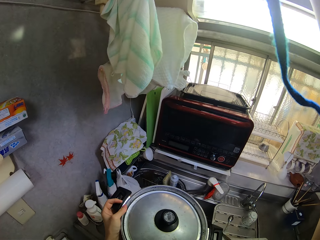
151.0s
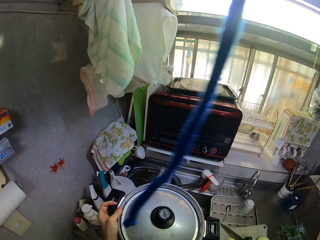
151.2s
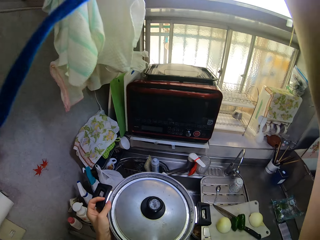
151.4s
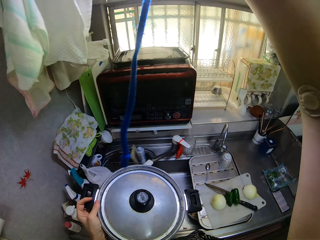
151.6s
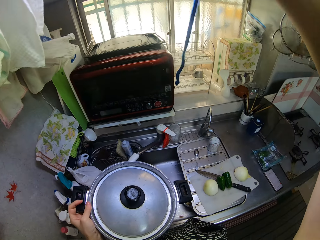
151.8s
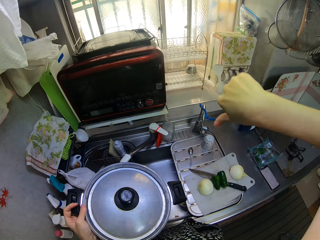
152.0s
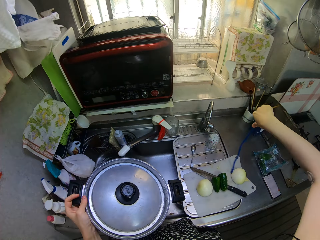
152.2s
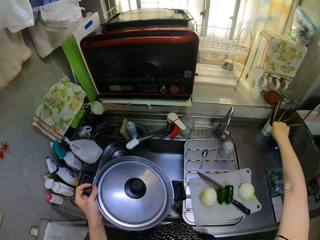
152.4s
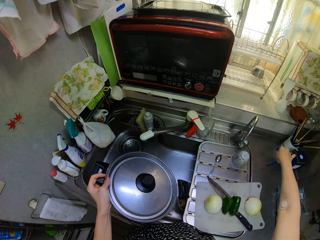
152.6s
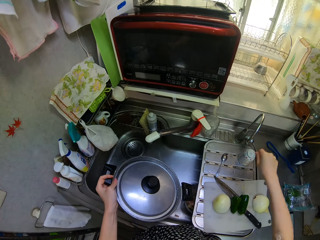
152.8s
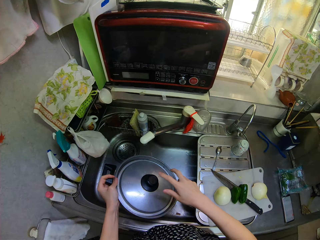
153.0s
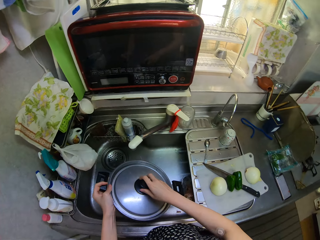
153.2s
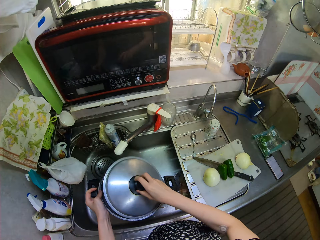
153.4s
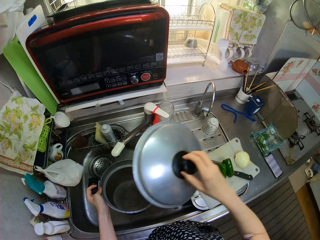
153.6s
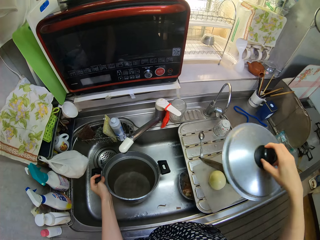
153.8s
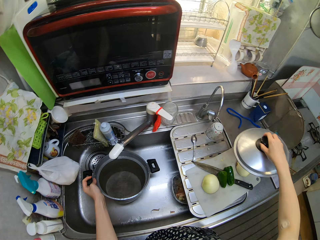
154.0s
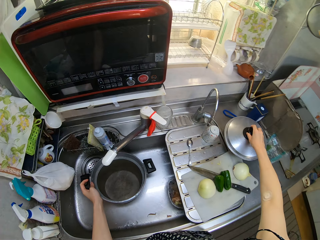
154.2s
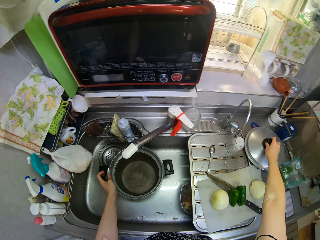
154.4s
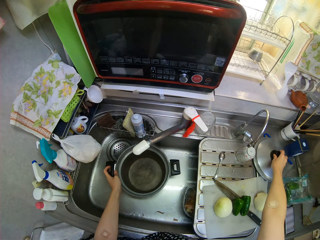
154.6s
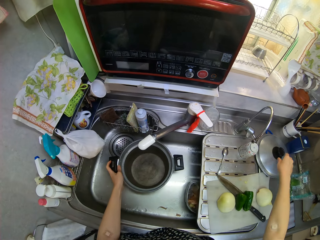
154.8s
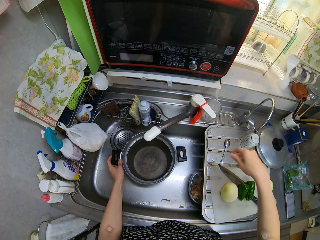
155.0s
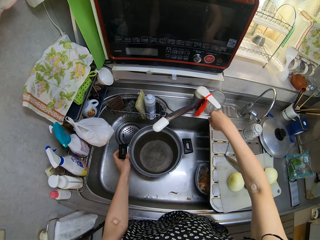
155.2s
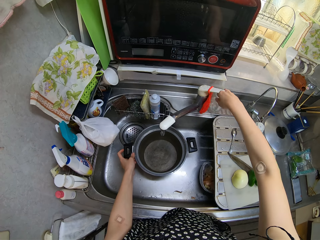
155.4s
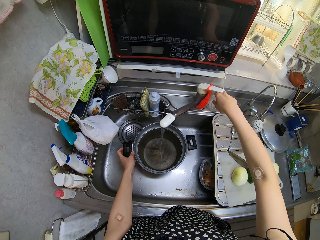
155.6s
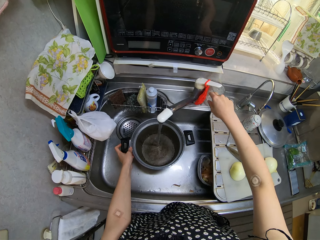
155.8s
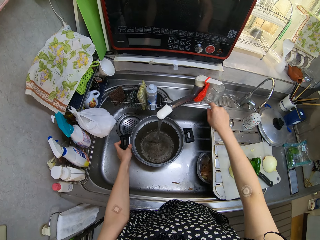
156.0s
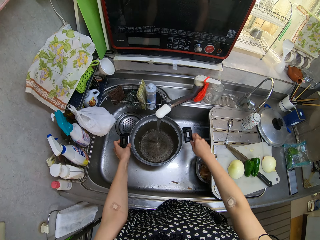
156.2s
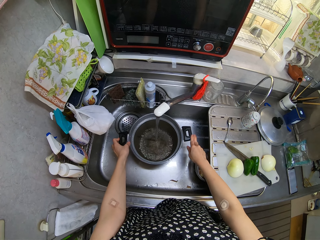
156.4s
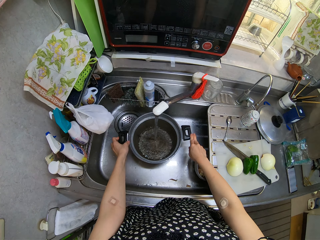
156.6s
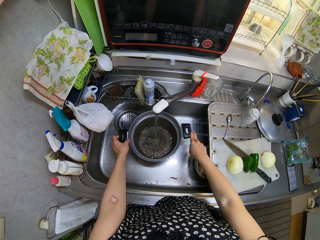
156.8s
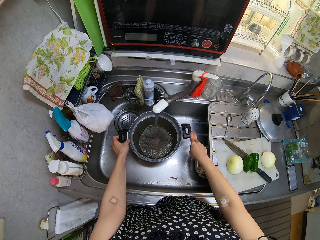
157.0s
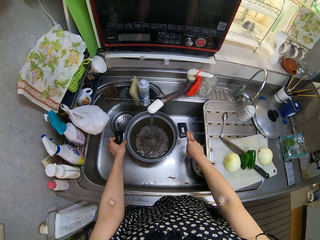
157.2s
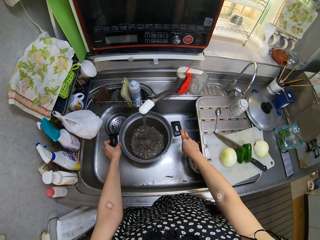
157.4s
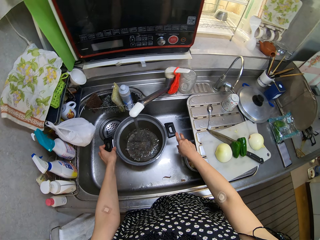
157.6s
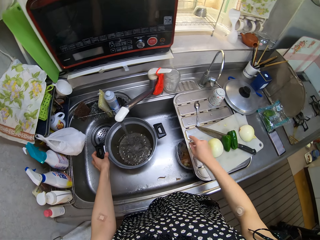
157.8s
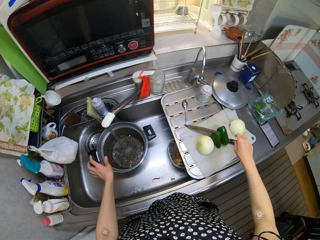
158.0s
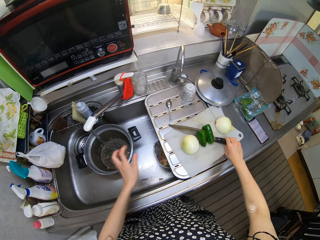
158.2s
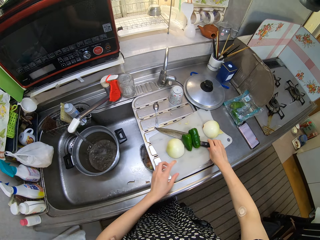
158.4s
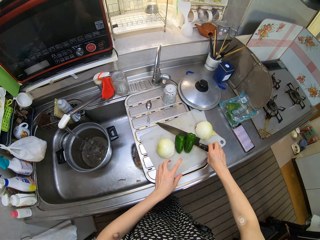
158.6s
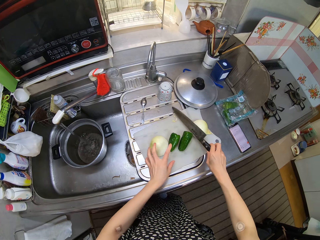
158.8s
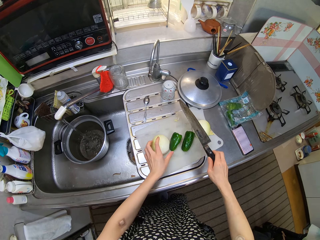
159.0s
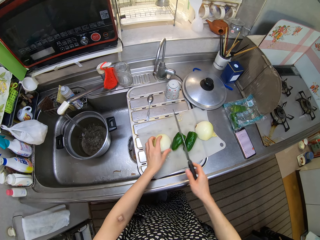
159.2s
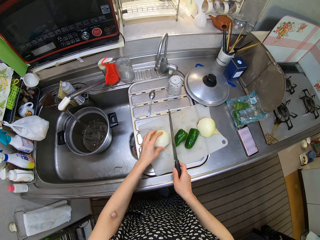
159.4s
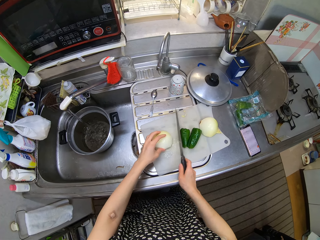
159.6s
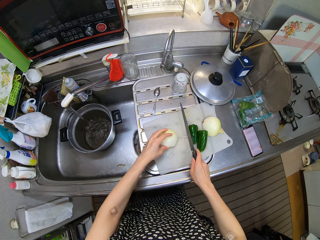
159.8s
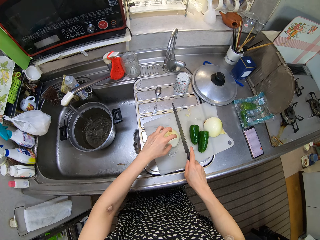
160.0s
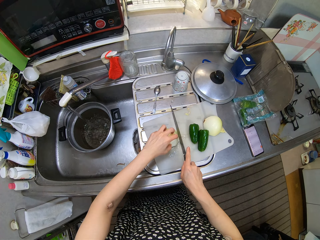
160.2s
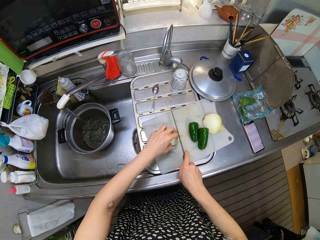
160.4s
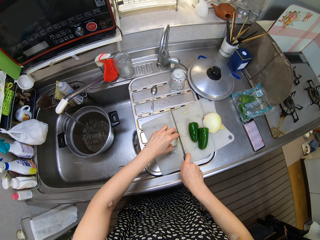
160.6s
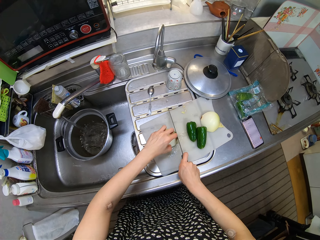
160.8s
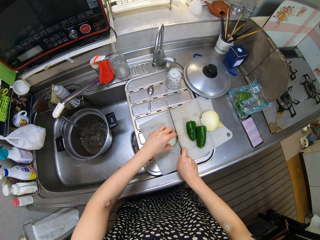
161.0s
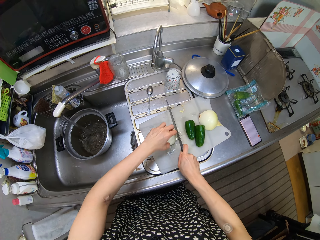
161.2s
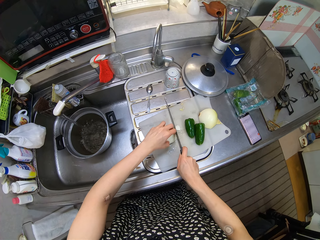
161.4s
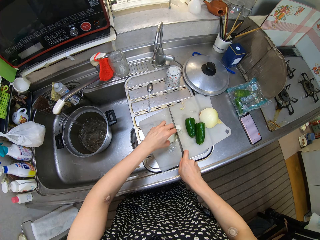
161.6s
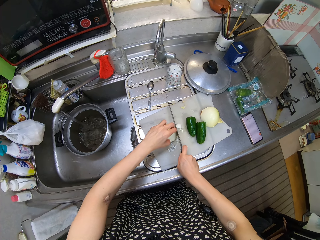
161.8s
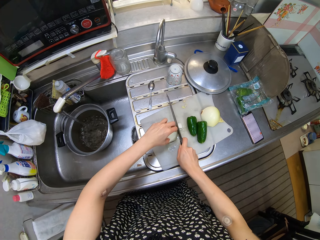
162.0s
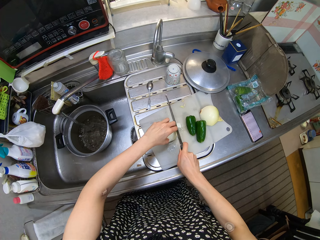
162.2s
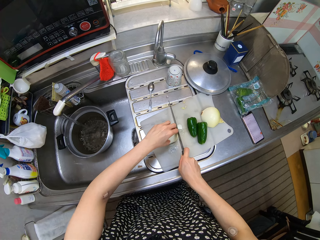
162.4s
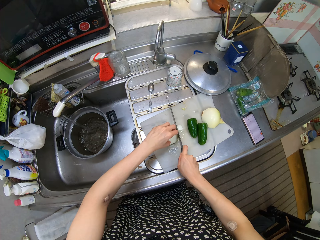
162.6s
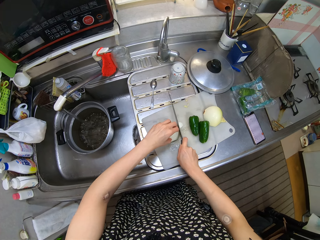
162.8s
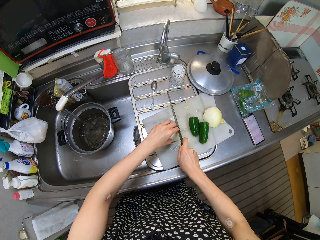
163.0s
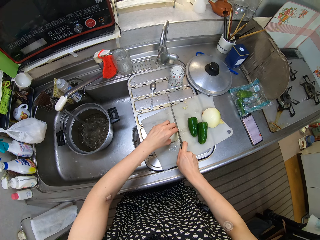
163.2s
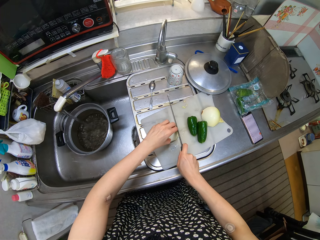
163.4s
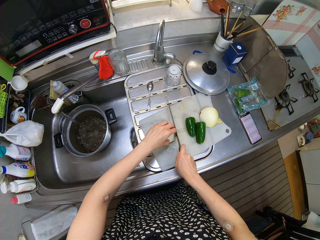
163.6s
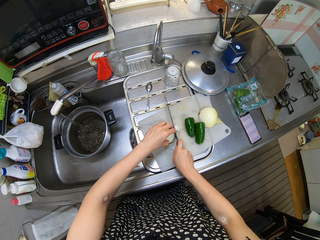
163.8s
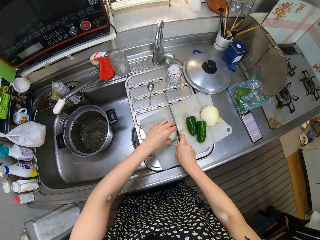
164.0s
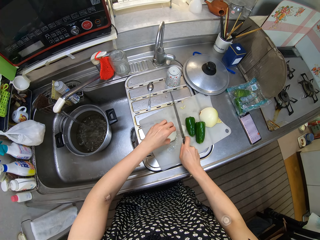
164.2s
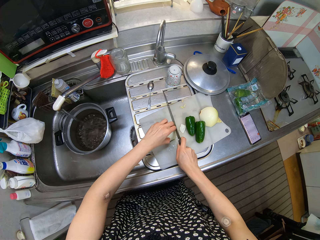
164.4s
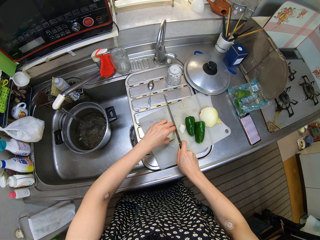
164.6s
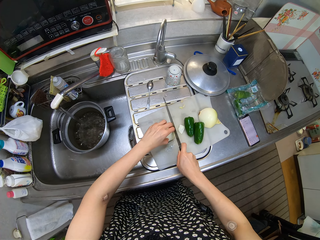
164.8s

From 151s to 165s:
The camera wearer drops the rope on the counter. She opens the pot with her right hand. She holds the lid. She drops the pot in the sink. She drops the cover on the counter. She opens the tap with her right hand. She fetches water into the pot. She picks the knife from the chopping board with her right hand. She picks the half of the onion with her left hand. She moves the green pepper on the chopping board with the knife. She holds down the onion. She cuts the half of the onion with the knife.

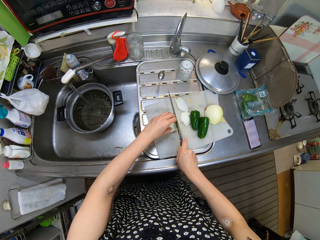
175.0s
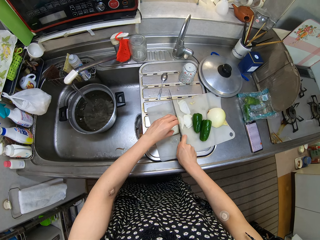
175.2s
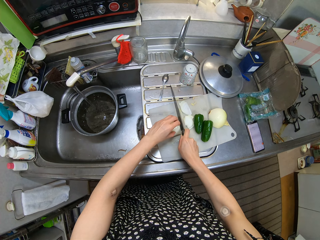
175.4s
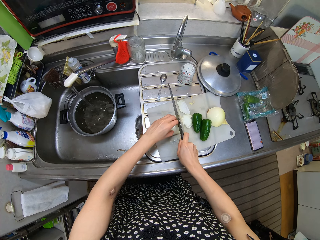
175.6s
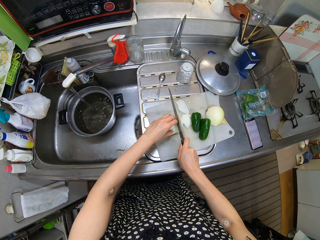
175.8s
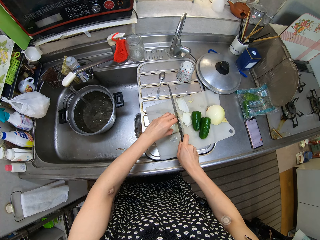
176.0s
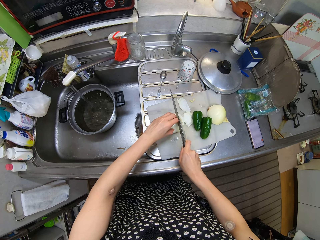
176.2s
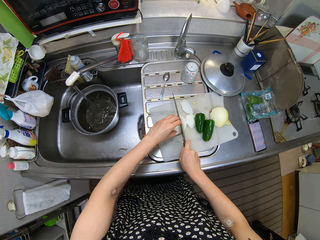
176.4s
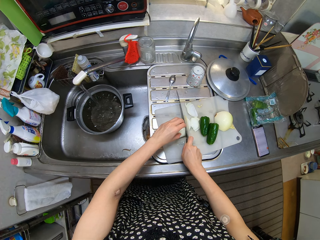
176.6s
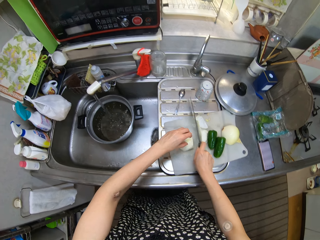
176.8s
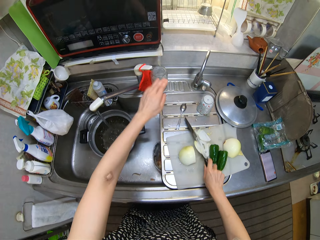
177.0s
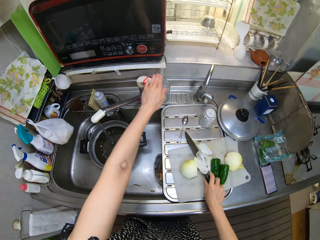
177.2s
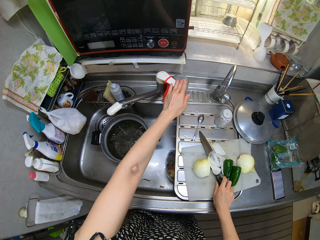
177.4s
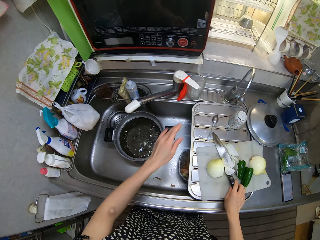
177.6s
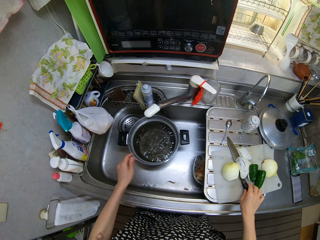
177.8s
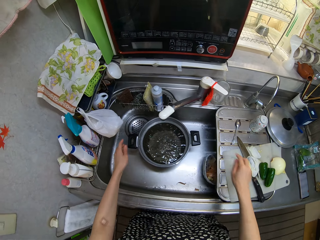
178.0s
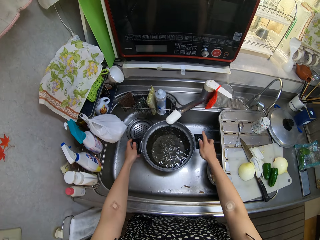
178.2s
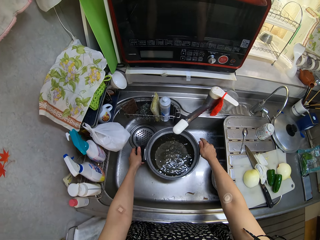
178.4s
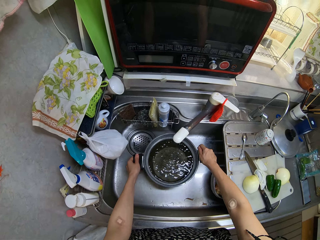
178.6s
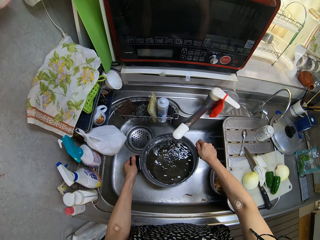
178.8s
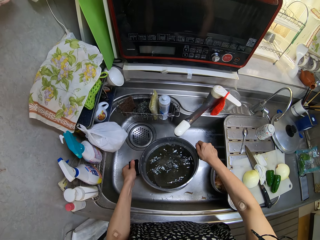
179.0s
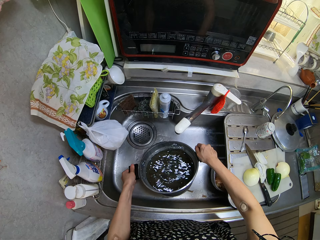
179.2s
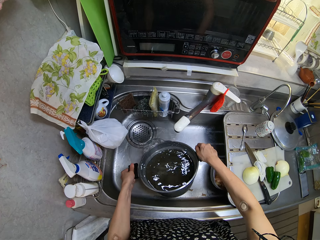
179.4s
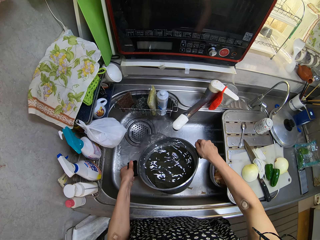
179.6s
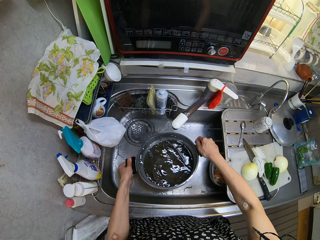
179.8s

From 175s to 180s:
The camera wearer closes the tap with her left hand. She drops the knife on the chopping board. She picks the pot or cooking pot from the sink with both hands. She holds the cooking pot. She pours some of the water in the pot into the sink.

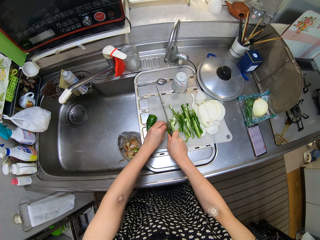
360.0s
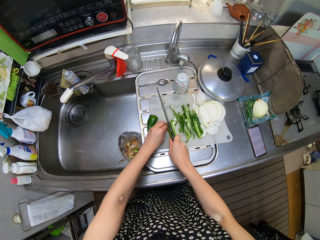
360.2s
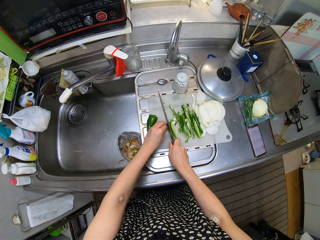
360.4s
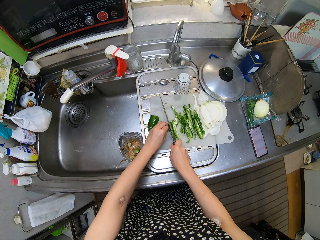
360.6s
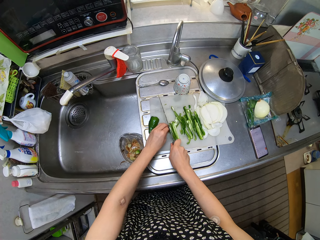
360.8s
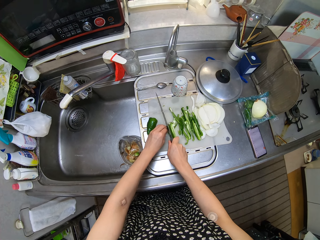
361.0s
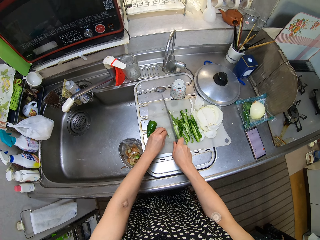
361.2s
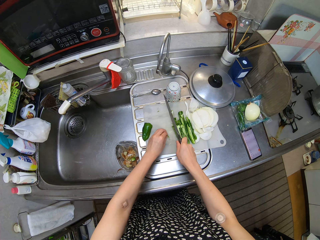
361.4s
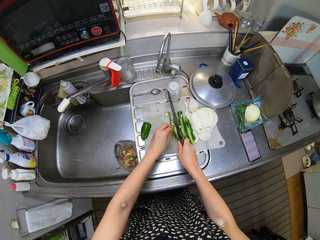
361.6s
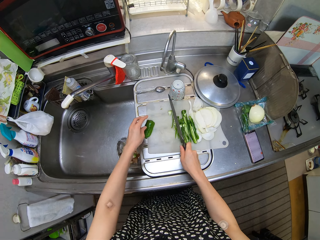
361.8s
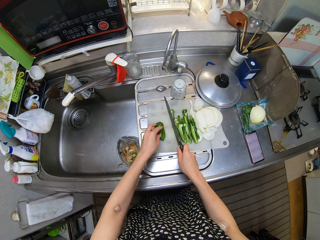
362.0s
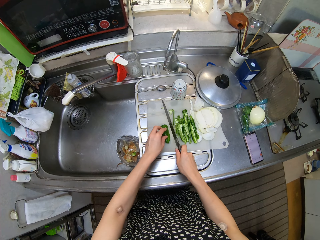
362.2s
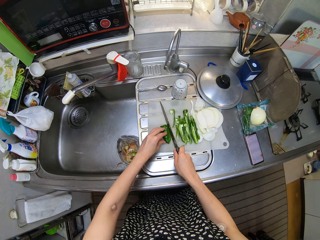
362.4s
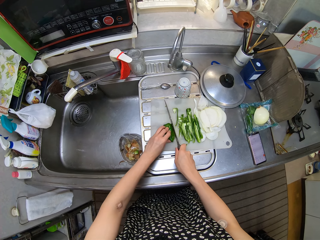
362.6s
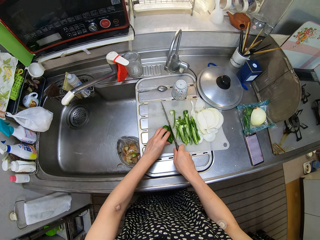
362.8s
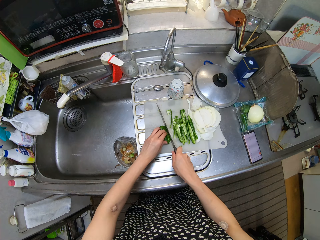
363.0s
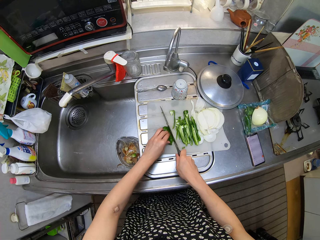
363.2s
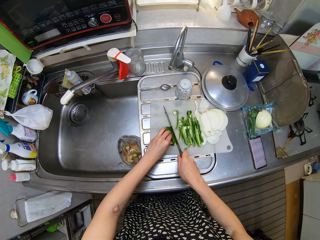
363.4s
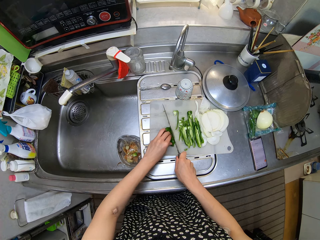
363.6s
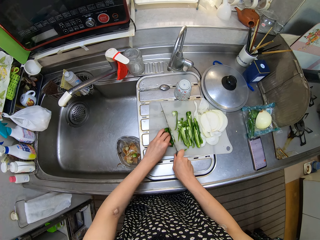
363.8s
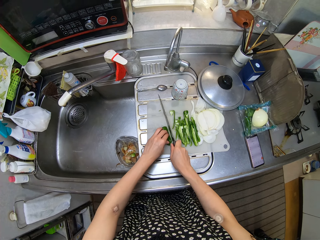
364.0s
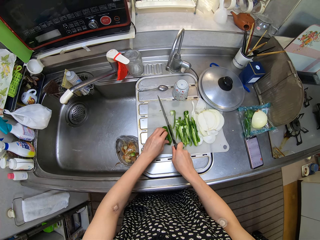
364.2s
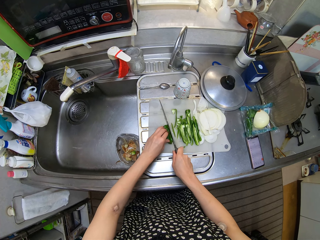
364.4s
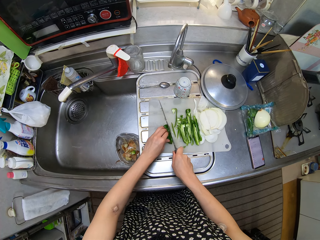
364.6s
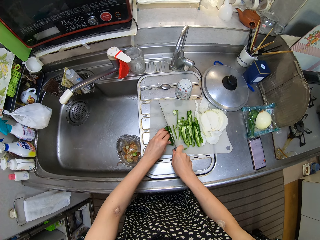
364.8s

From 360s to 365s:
The camera wearer cuts the half of the other green pepper with the knife. She picks another half of the other green pepper with her left hand. She cuts the other half of the other green pepper into pieces with the knife. She cuts it again.
